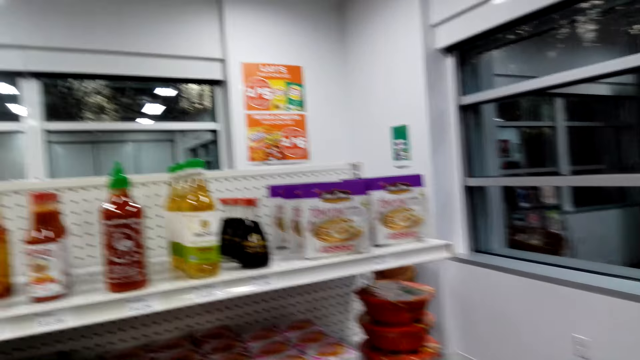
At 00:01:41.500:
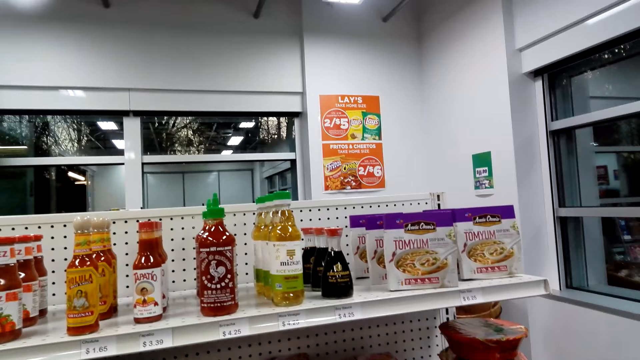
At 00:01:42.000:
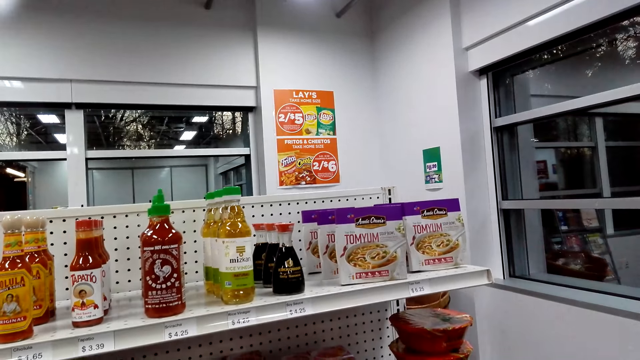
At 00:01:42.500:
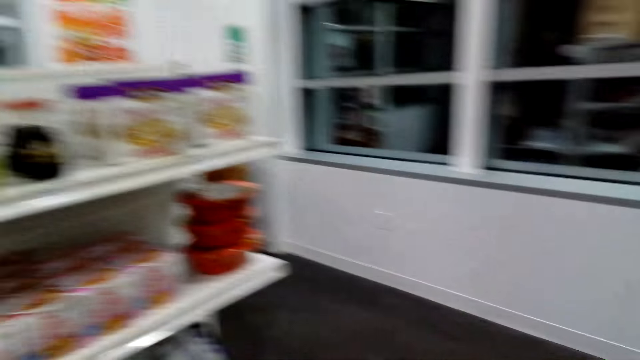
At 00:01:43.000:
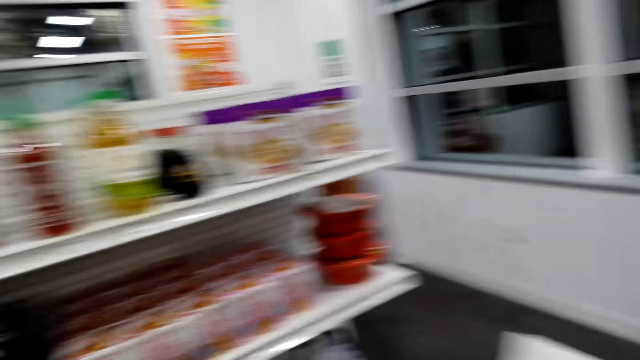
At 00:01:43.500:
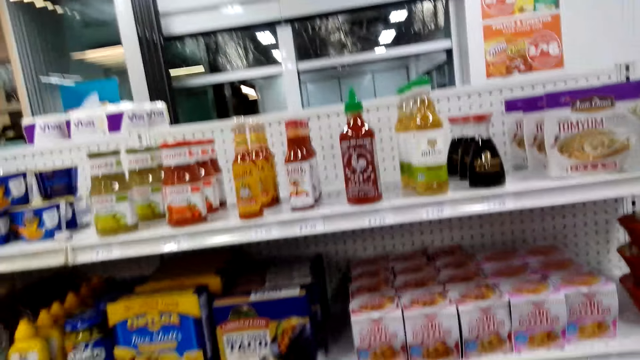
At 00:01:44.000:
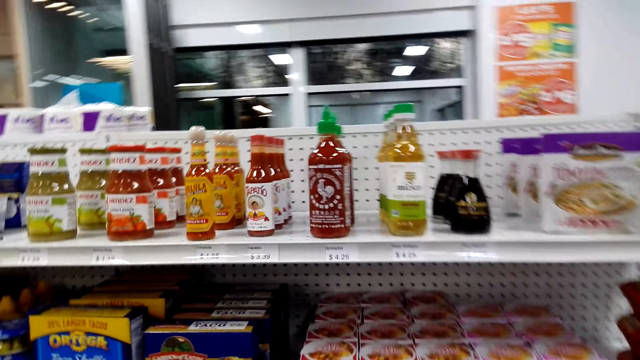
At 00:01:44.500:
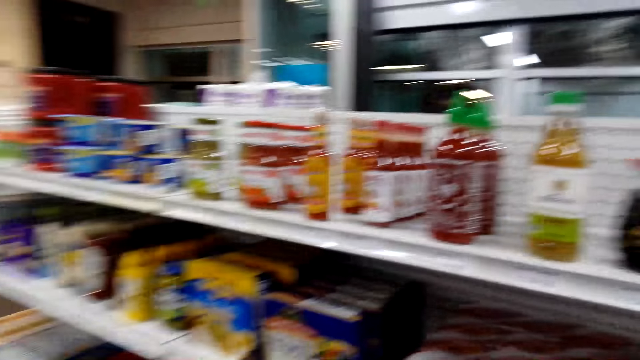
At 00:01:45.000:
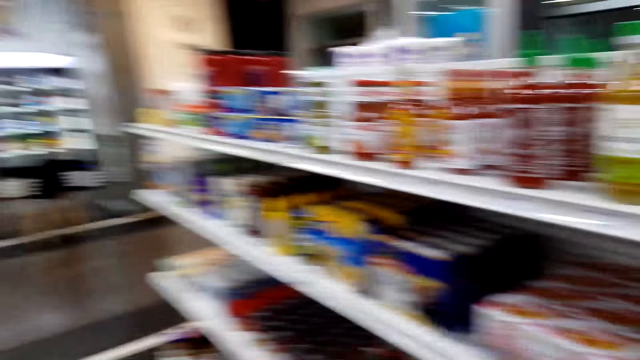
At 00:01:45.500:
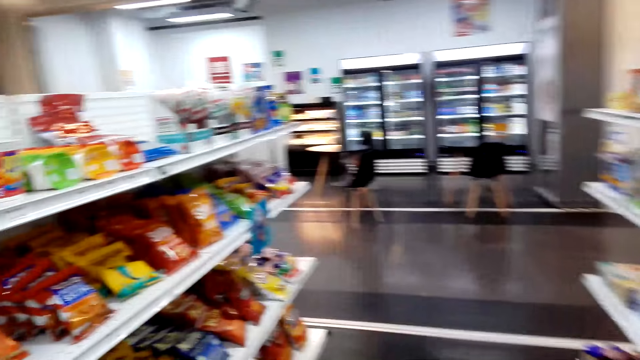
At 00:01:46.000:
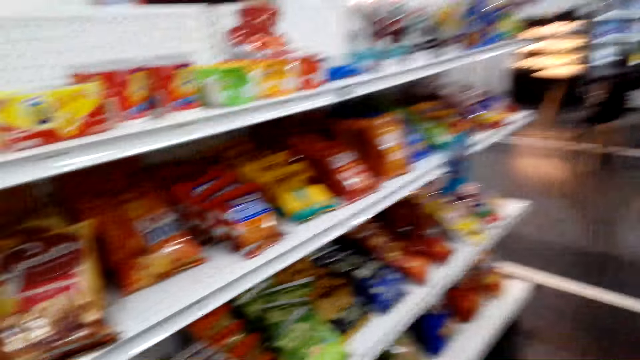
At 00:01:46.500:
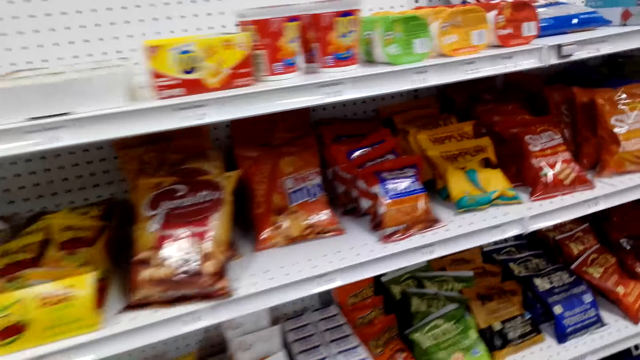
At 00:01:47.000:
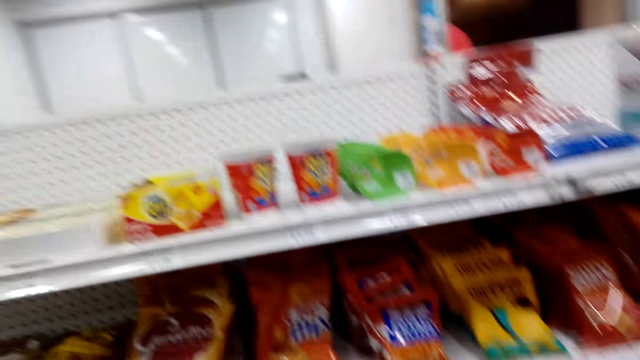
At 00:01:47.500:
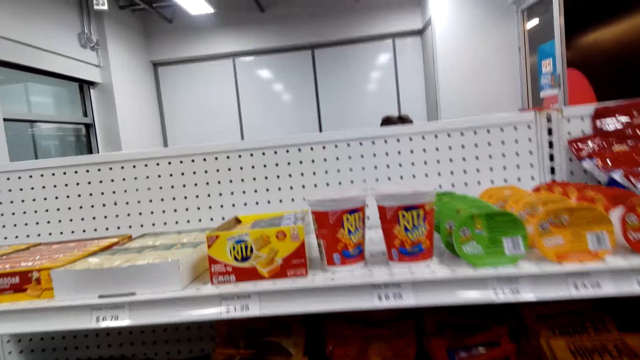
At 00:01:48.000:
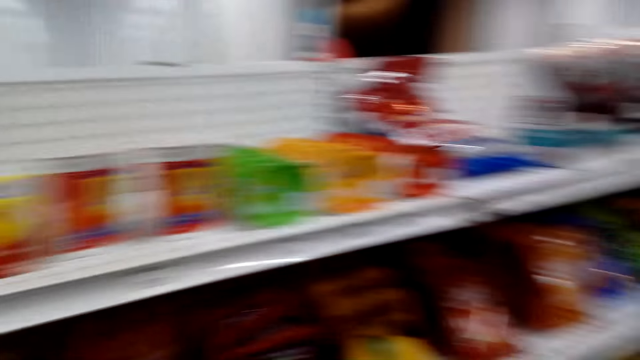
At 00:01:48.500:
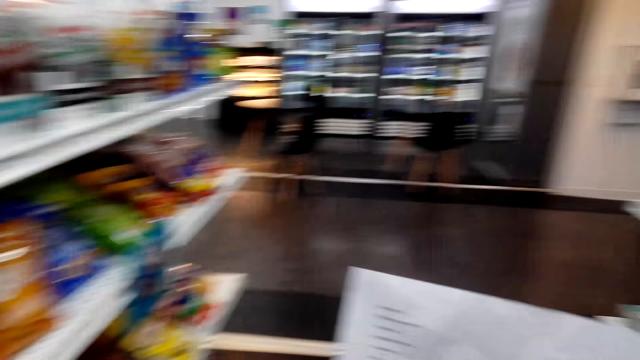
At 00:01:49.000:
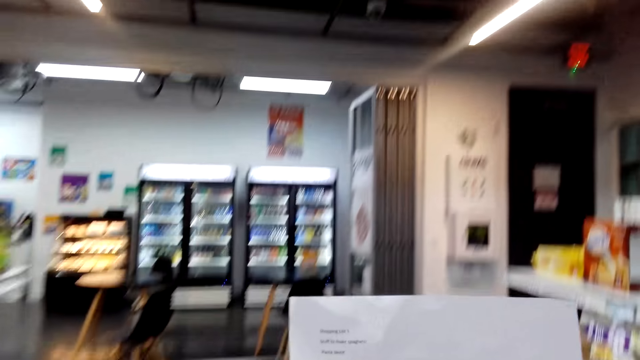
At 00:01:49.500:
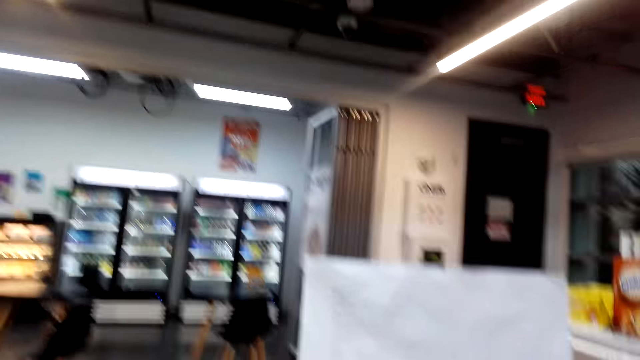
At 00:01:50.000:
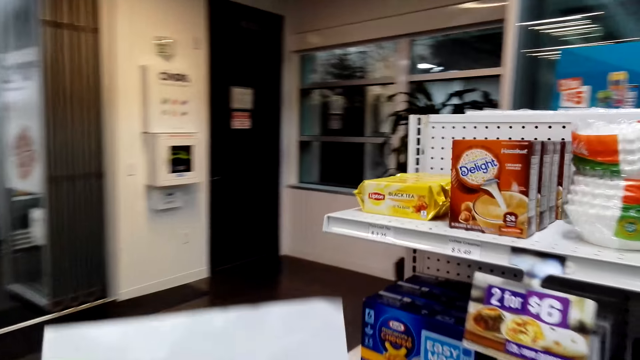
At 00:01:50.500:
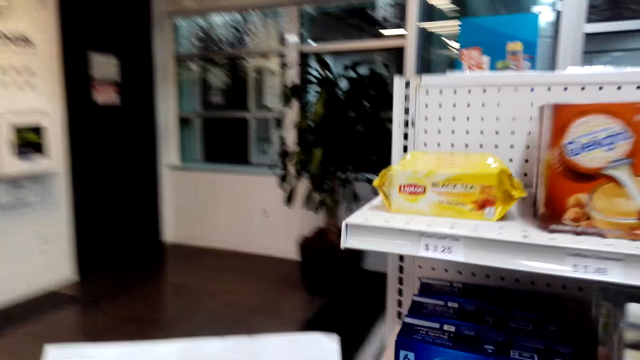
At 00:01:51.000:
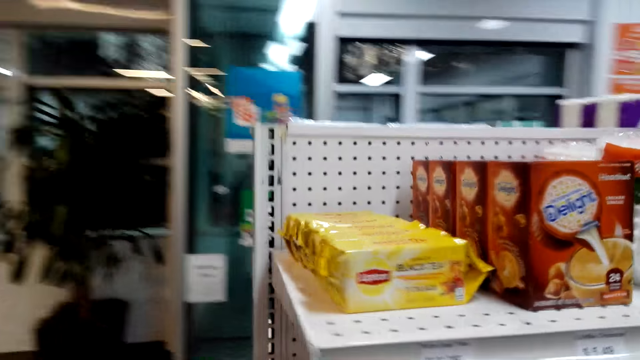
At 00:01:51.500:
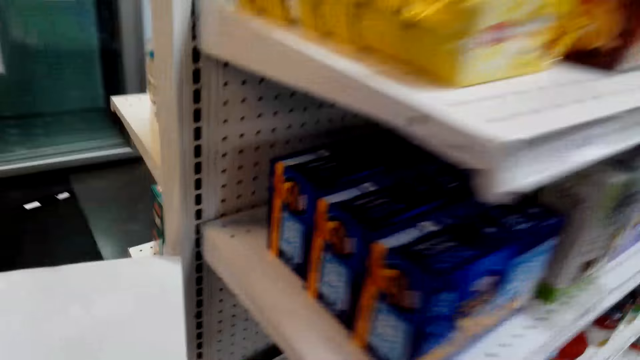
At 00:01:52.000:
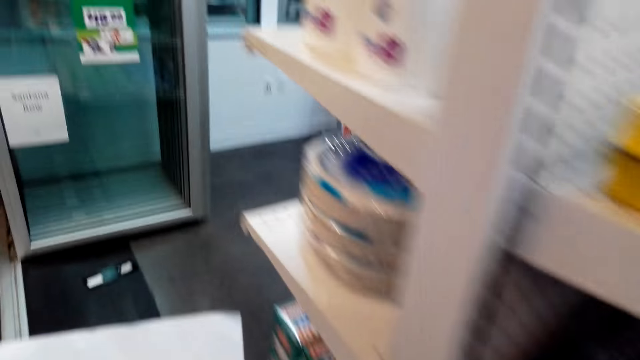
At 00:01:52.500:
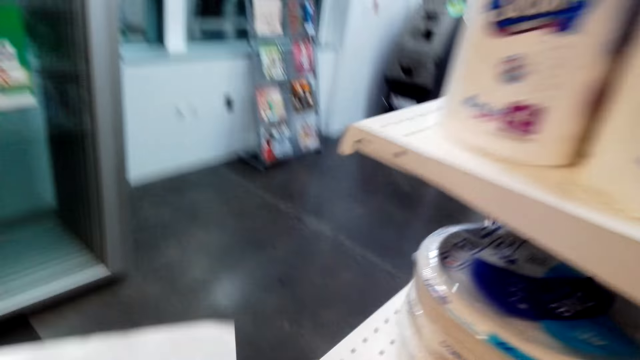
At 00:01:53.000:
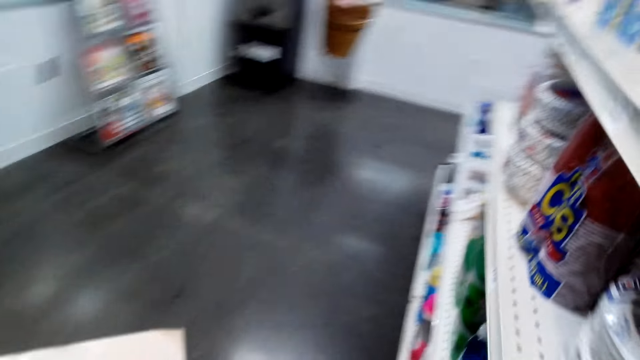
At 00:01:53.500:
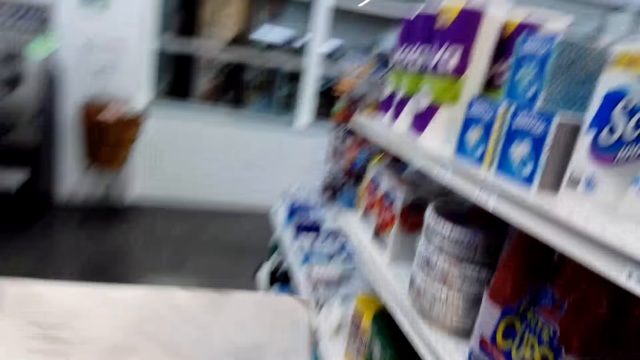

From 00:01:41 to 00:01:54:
The camera wearer checks the items on the shelf. A person checks around the shelves. The camera wearer looks around in the store. They check the list in hand. They walk in the store.

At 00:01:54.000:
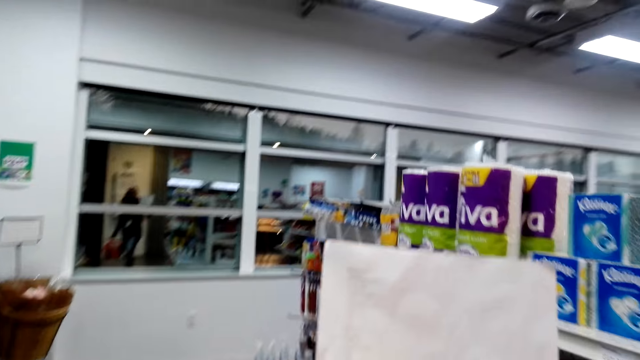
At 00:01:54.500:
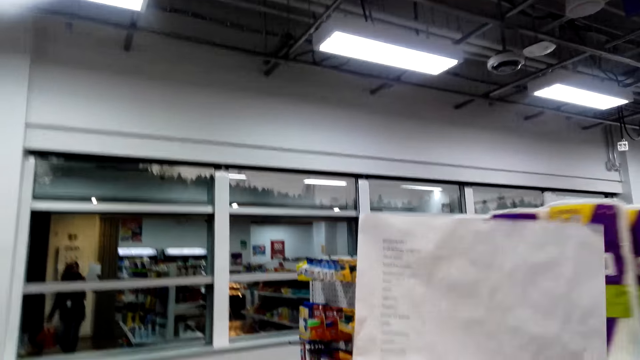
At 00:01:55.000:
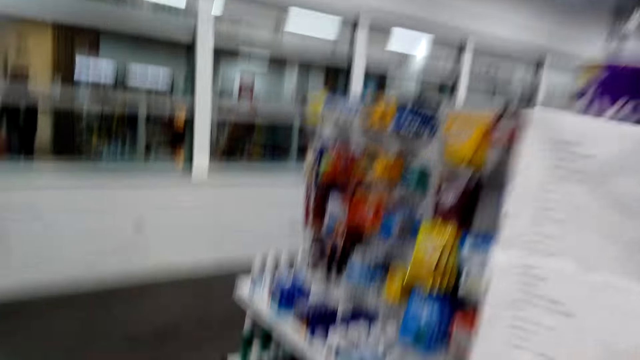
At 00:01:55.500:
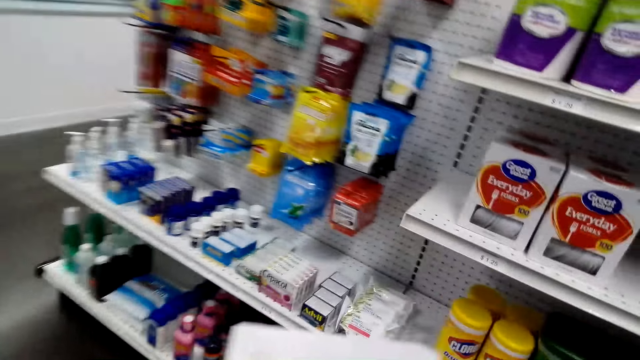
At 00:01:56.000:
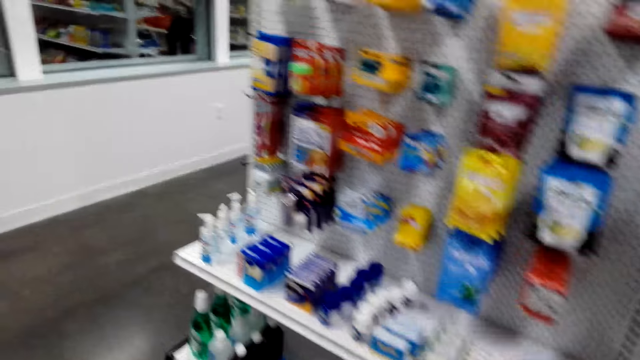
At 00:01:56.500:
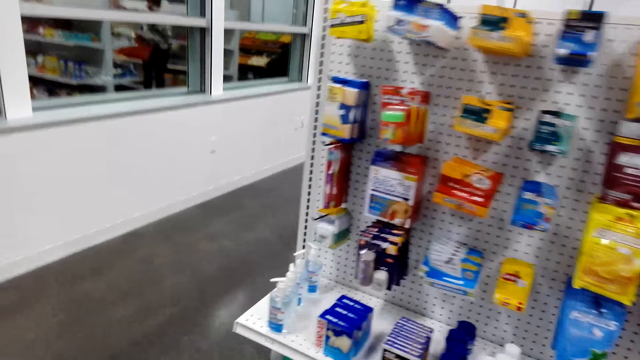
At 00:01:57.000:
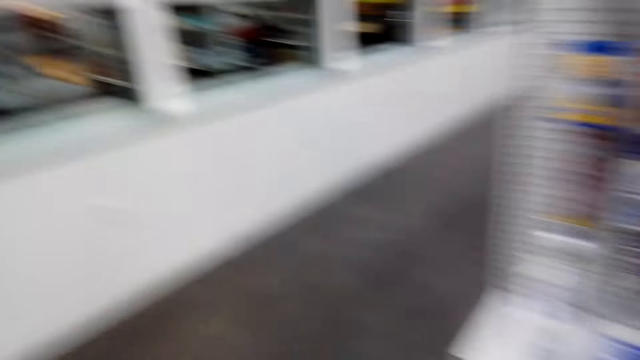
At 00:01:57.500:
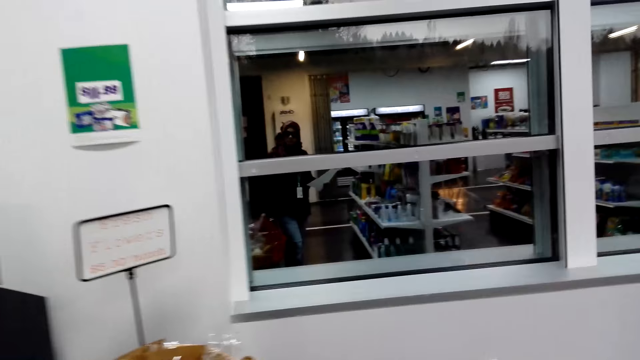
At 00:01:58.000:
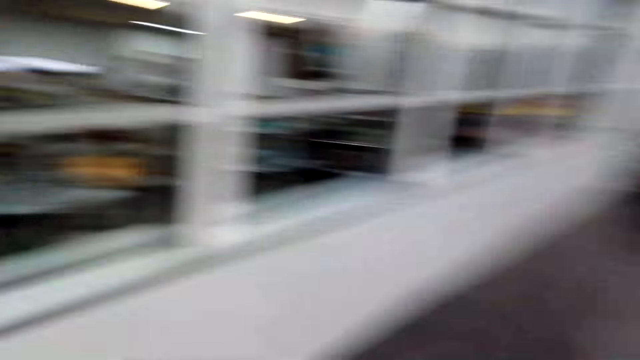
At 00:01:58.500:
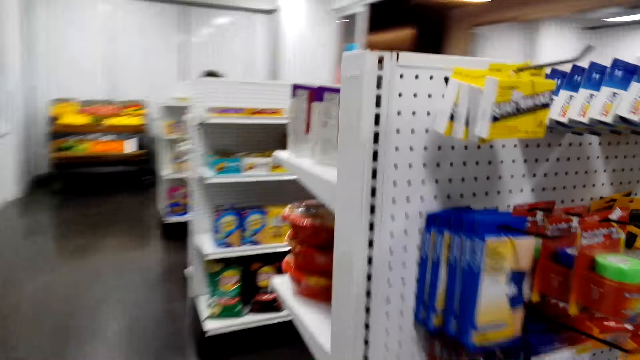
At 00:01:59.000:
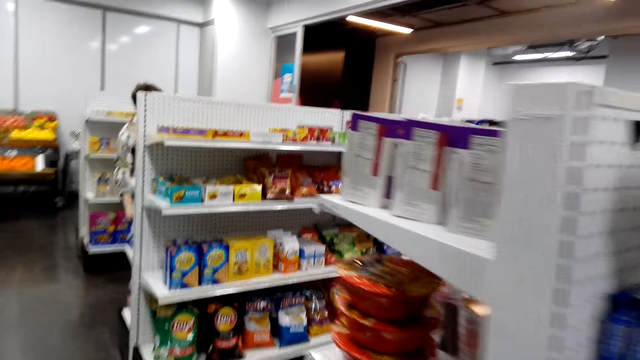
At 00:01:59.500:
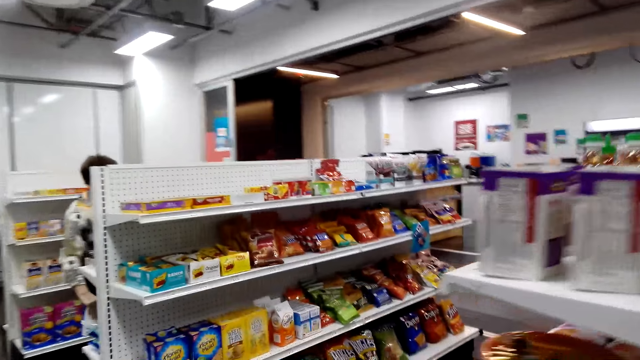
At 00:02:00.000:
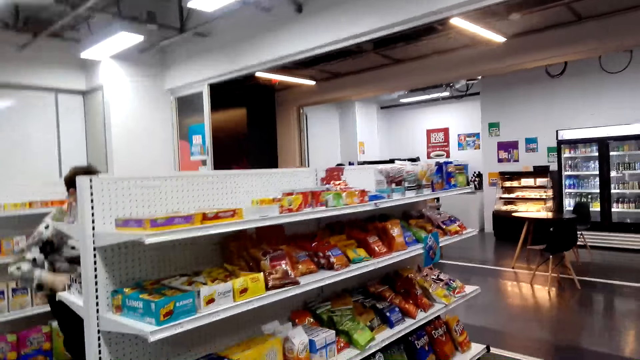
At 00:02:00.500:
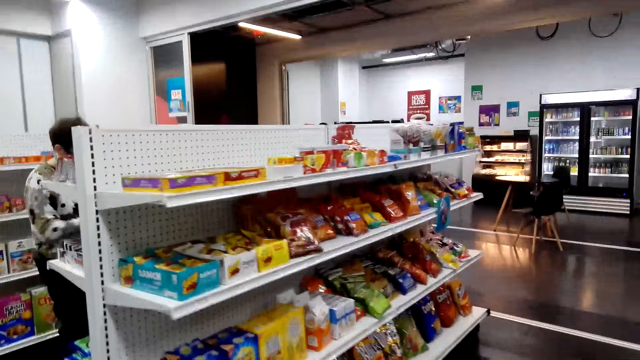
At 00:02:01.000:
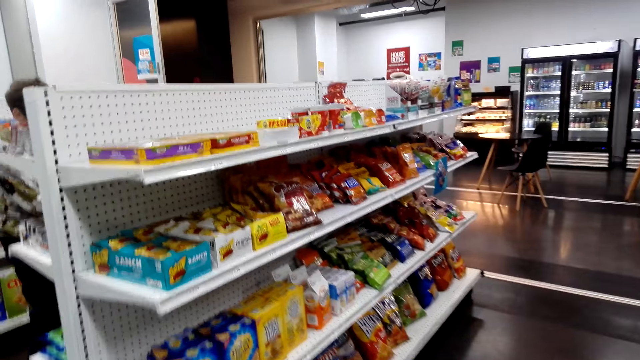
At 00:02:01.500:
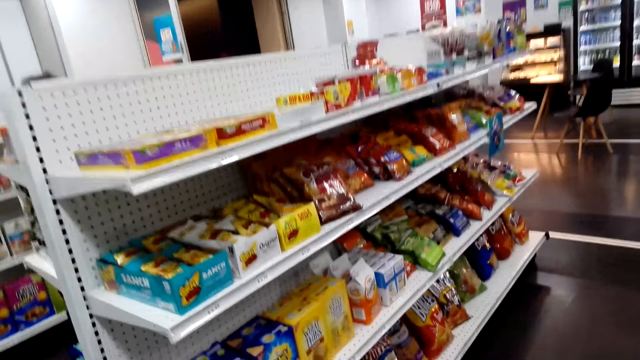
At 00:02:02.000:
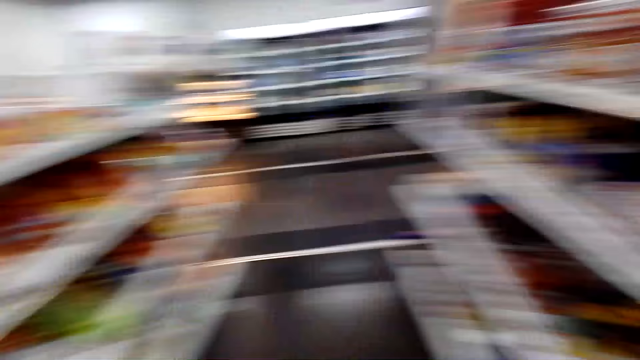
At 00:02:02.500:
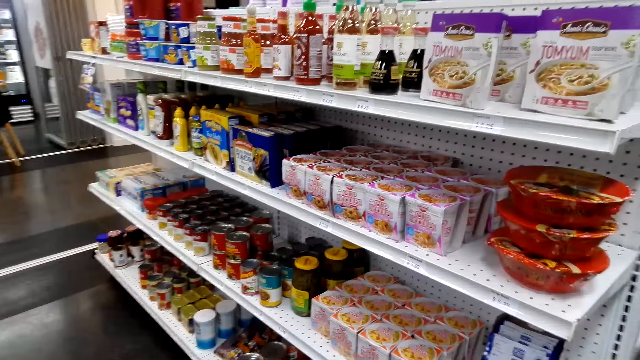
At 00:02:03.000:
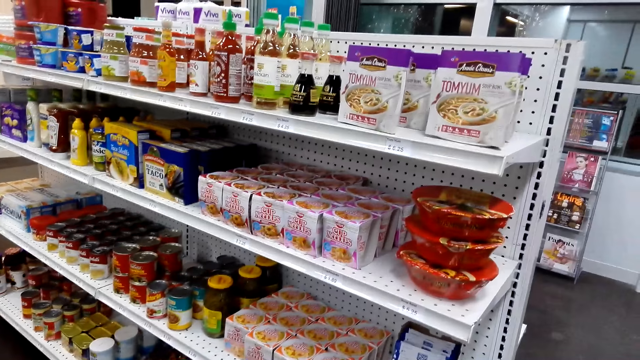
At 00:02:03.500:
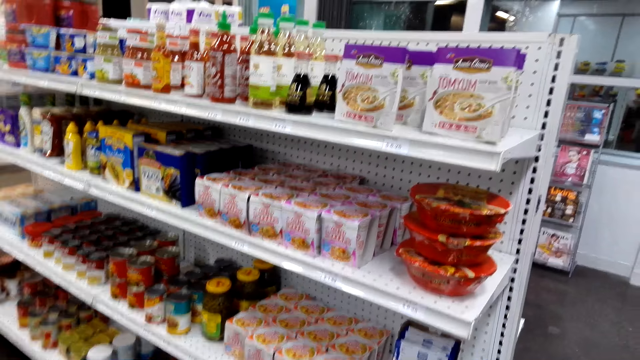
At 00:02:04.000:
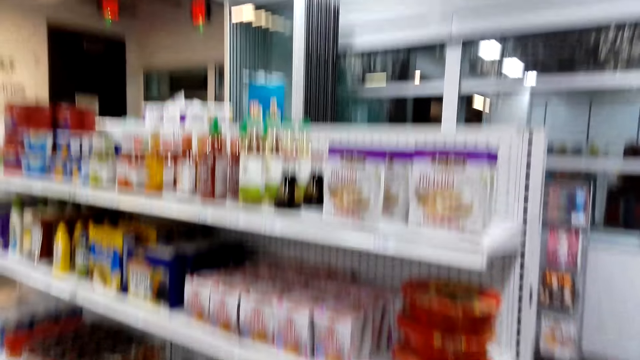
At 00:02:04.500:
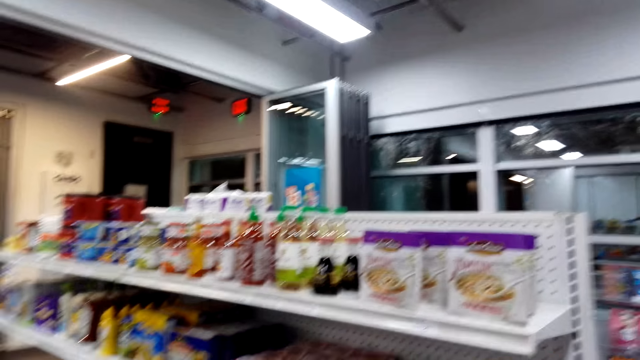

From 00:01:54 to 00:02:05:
The camera wearer checks the list in hand. They walk in the store. They look around in the store.
